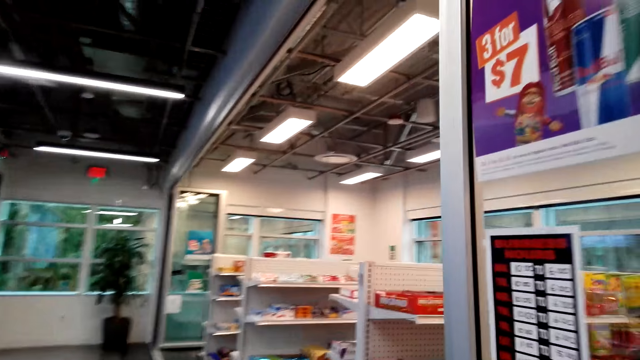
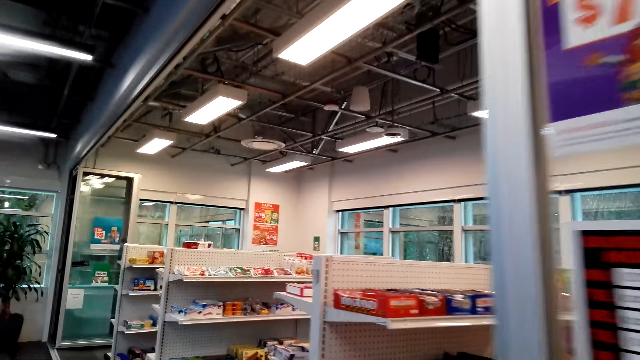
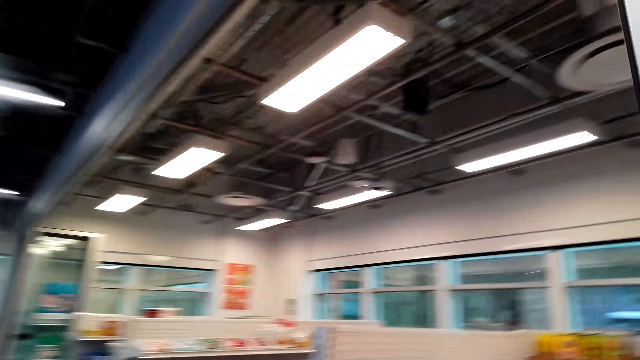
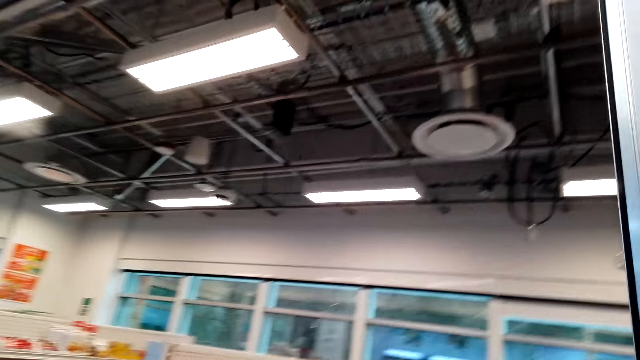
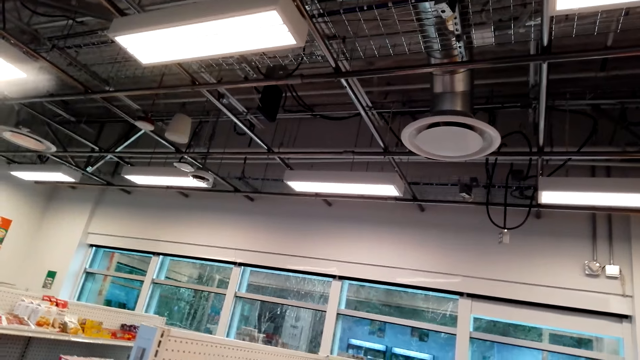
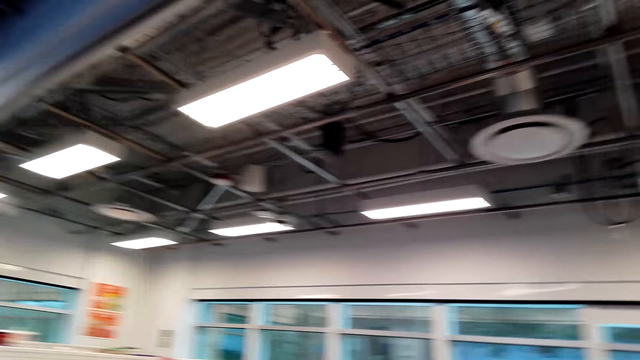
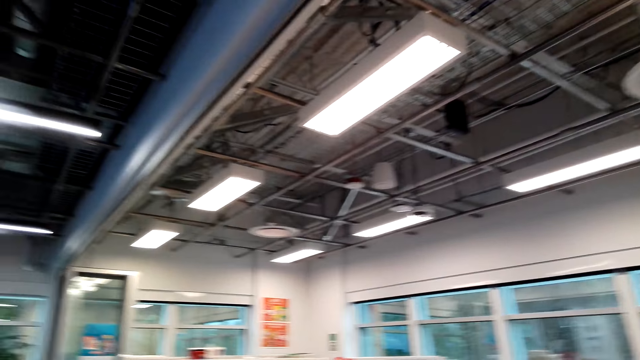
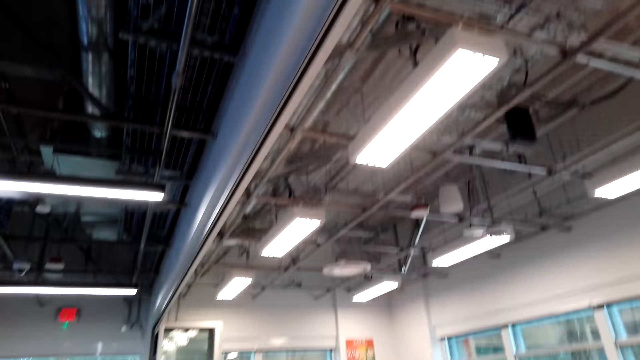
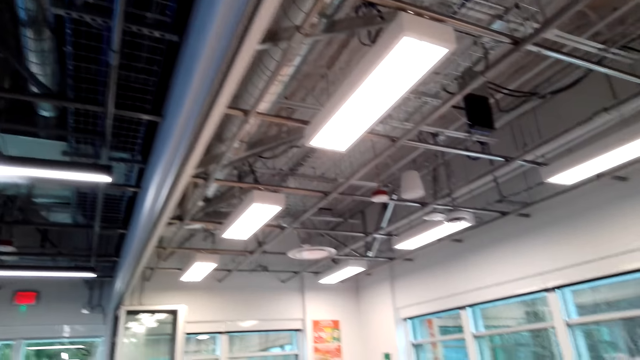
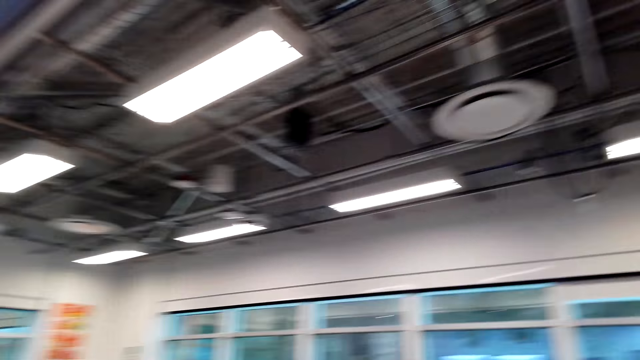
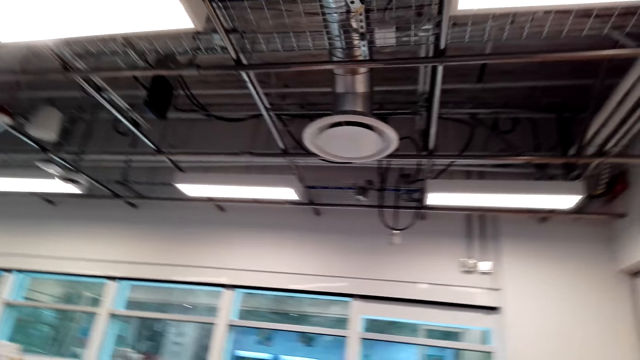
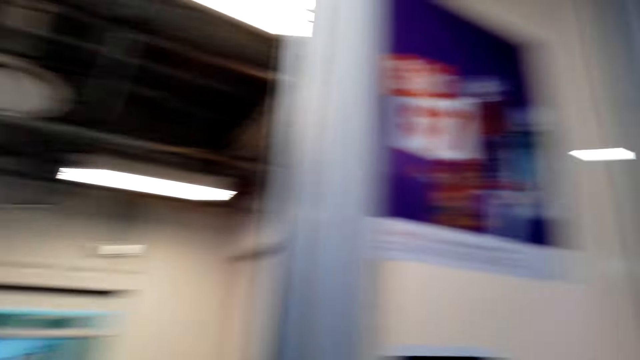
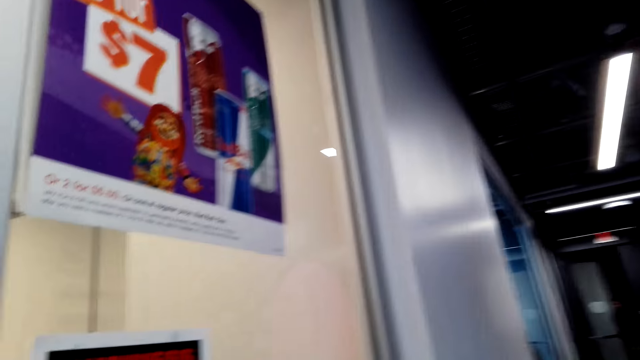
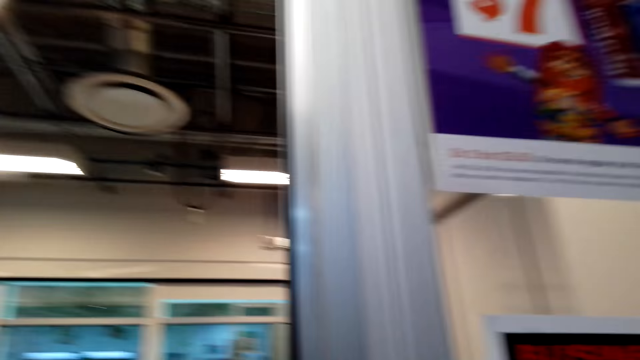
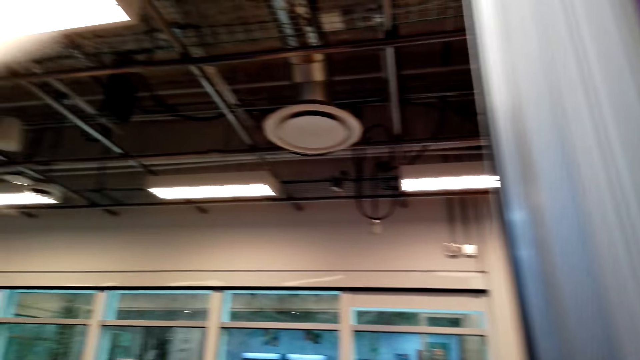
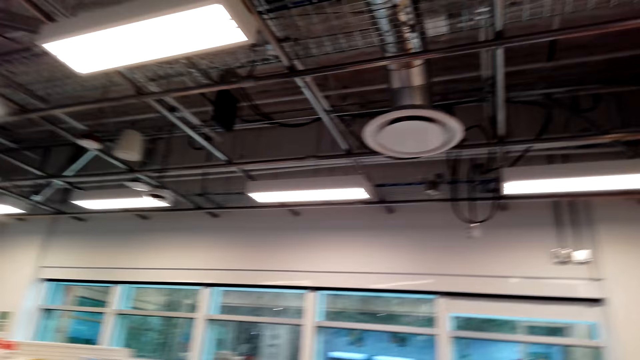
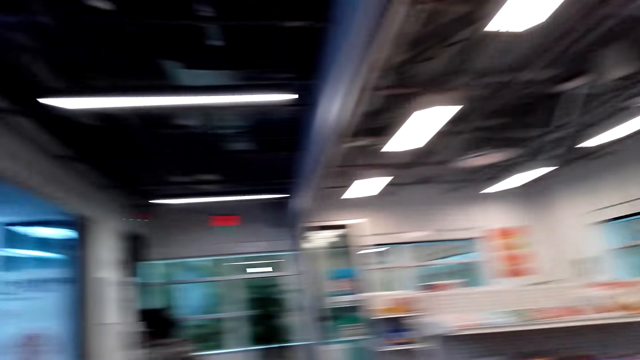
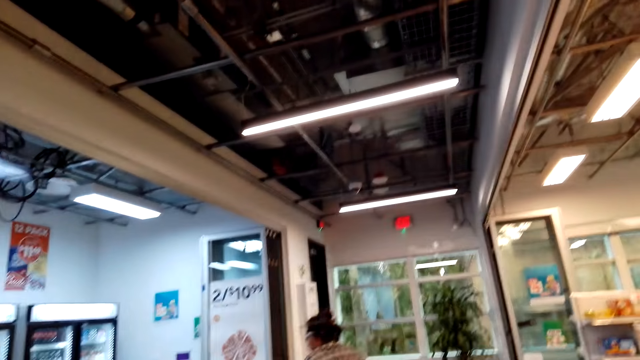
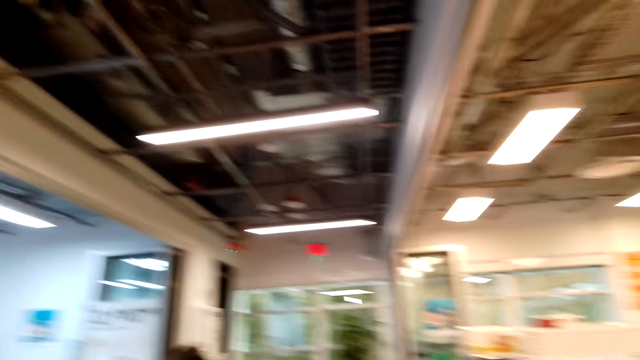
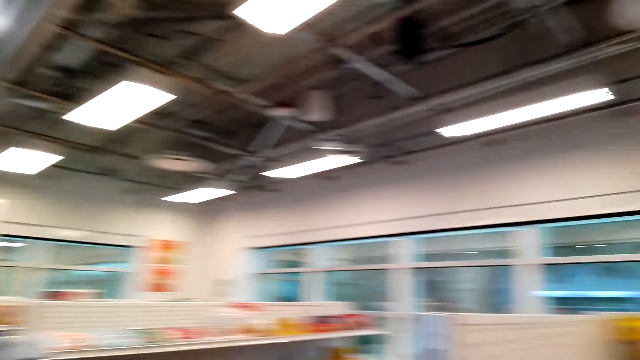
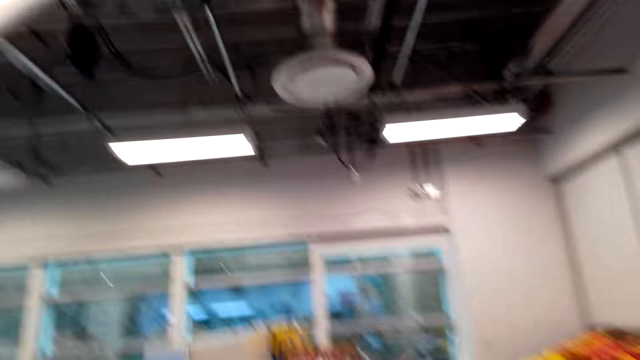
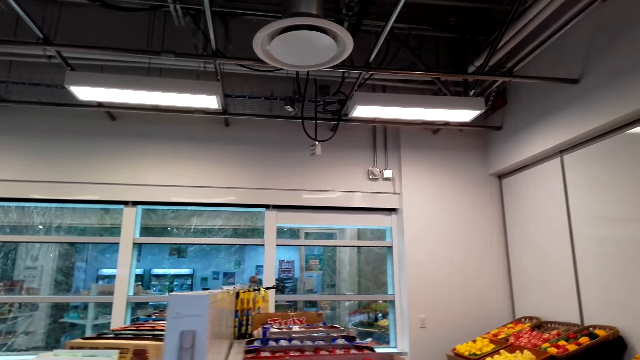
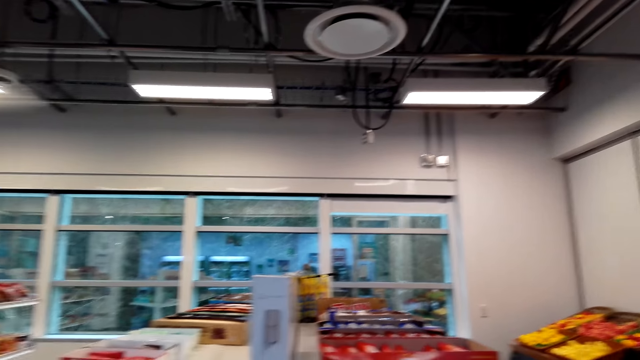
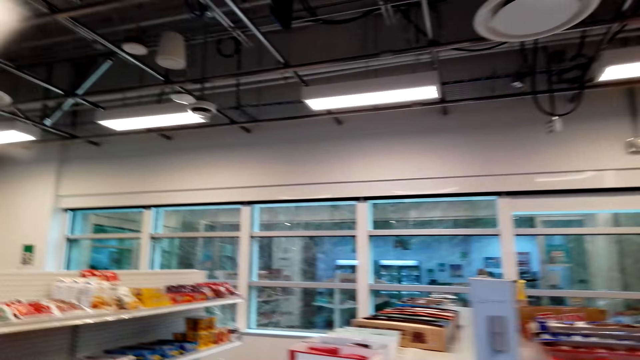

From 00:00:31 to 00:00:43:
The camera wearer looks around the supermarket.

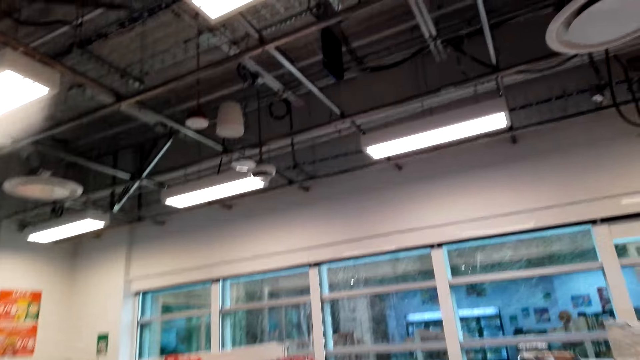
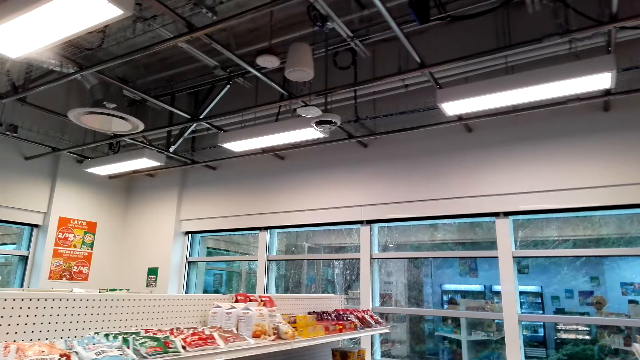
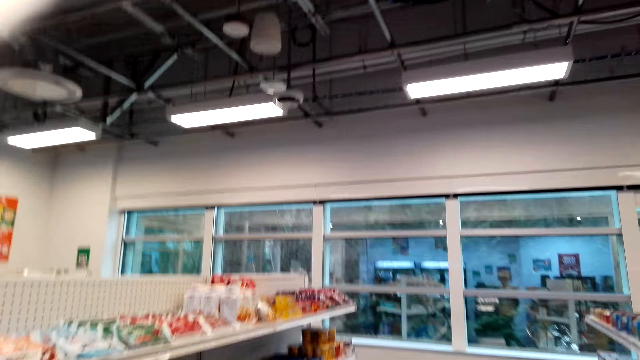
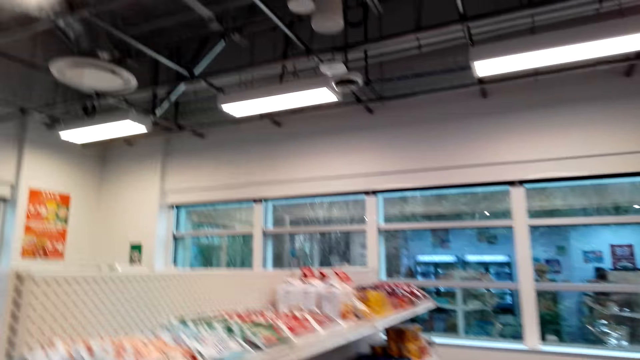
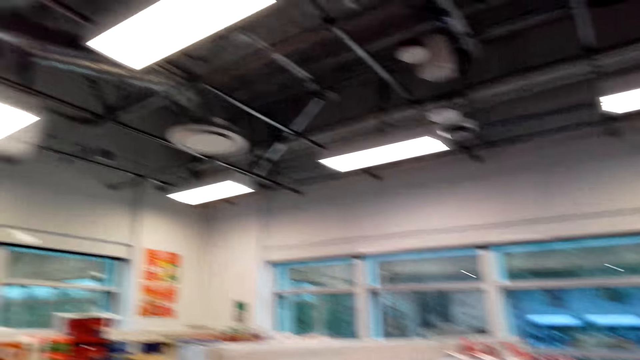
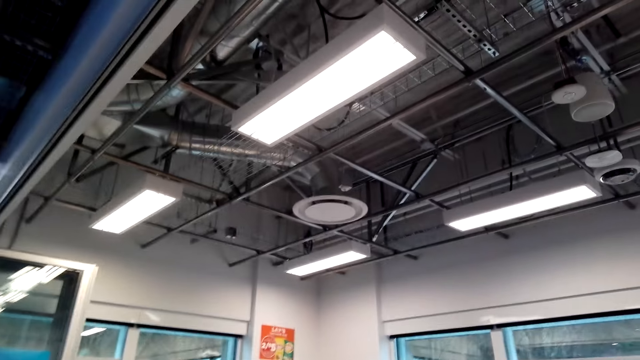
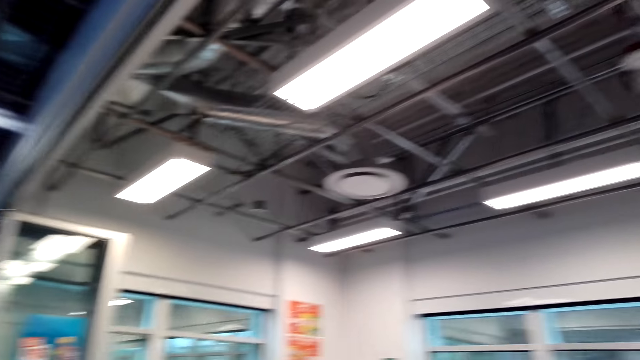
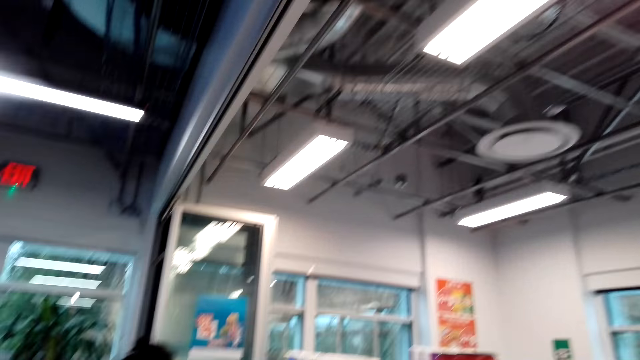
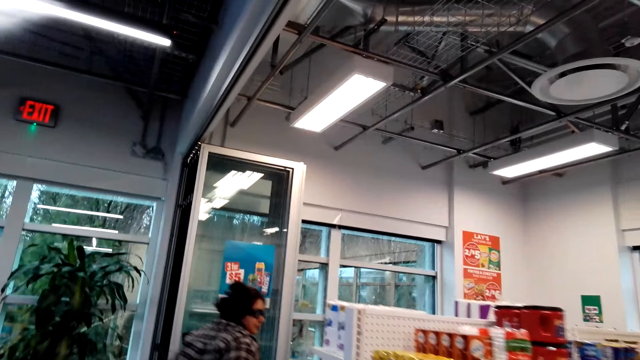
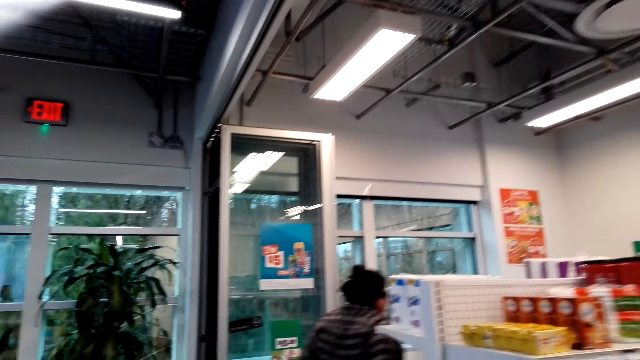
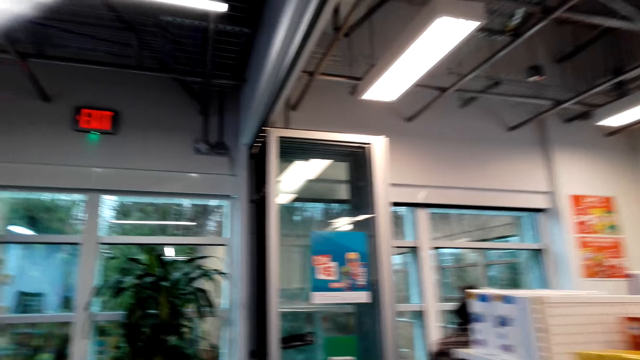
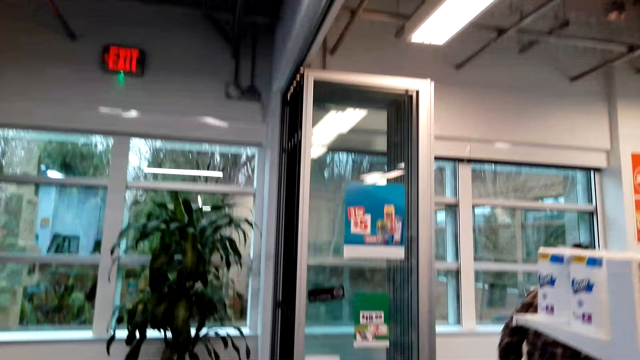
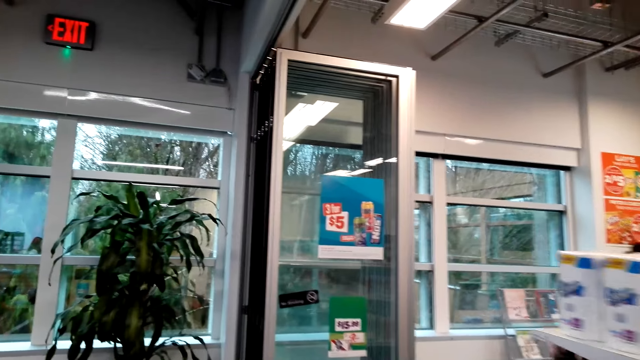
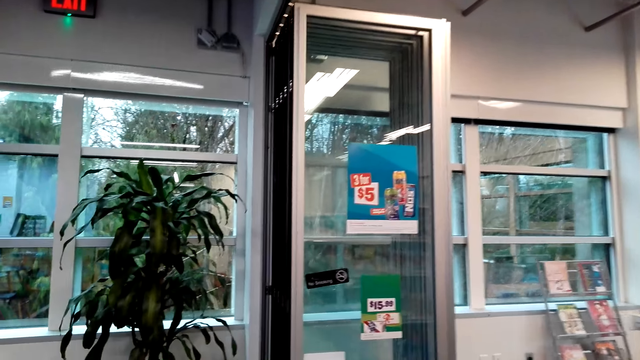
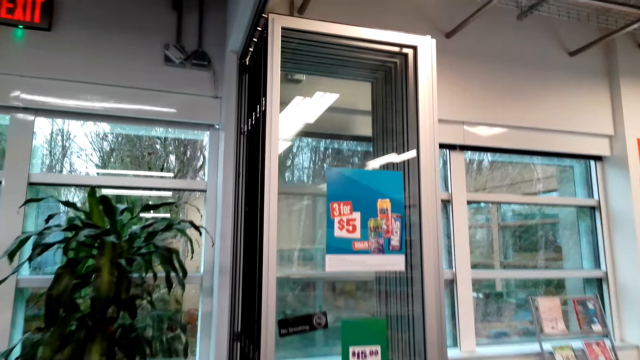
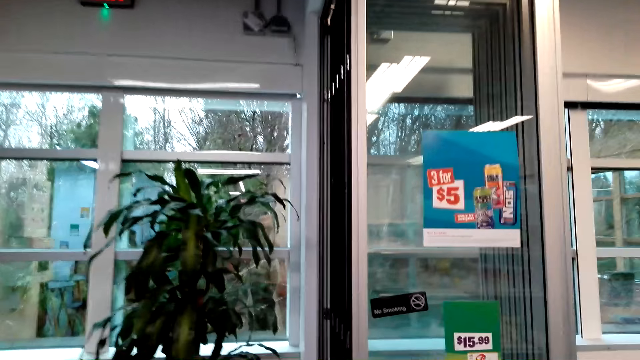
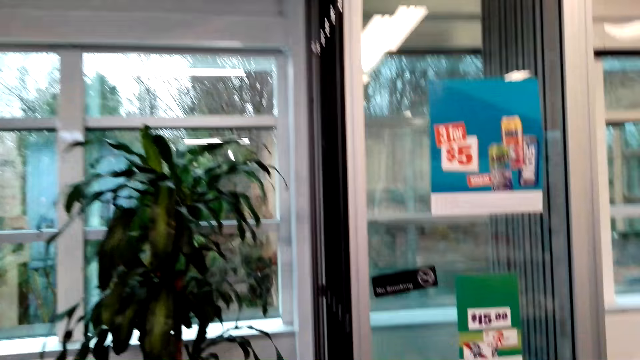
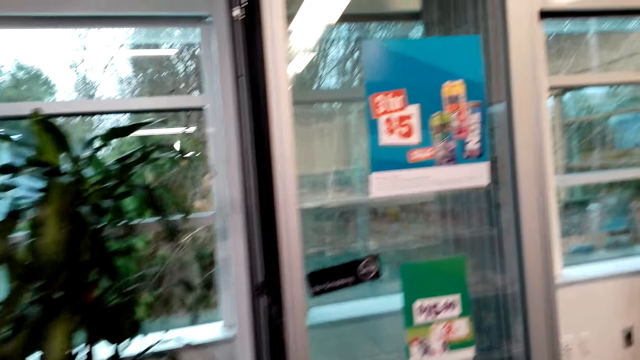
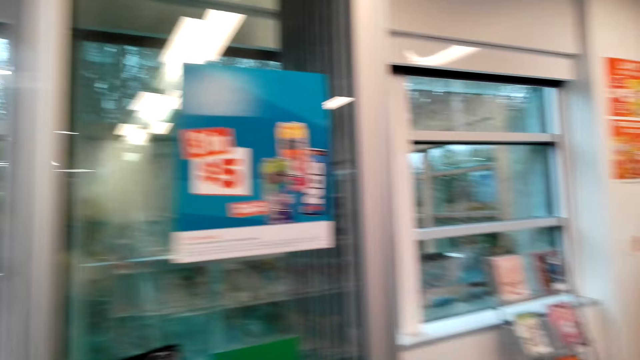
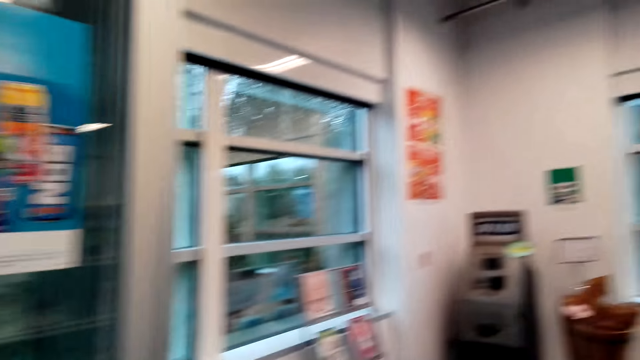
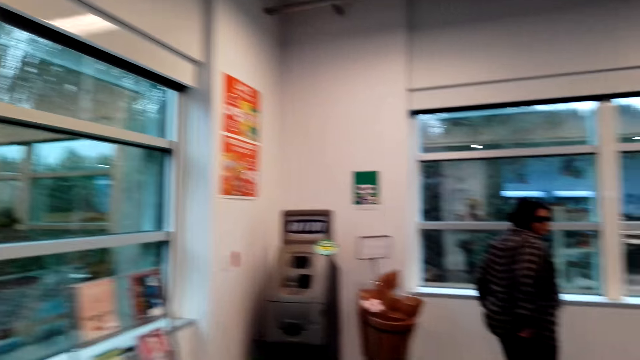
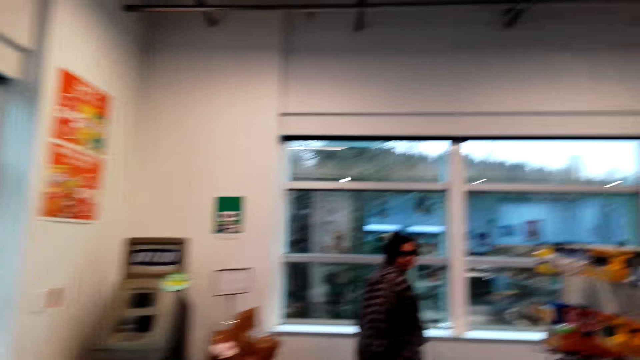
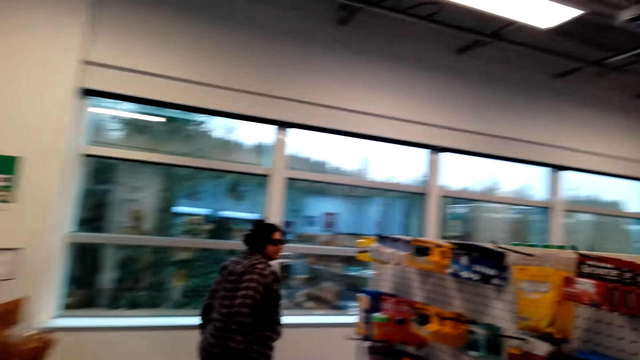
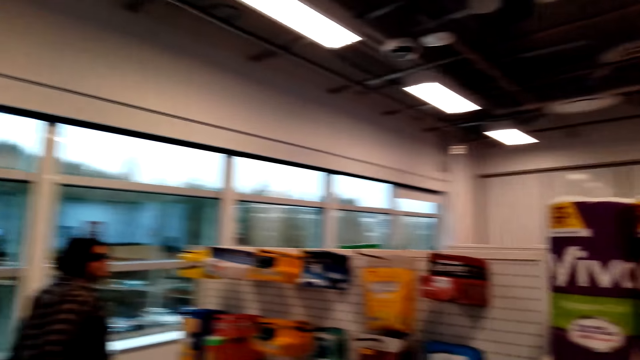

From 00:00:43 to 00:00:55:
The camera wearer walks in the supermarket.
